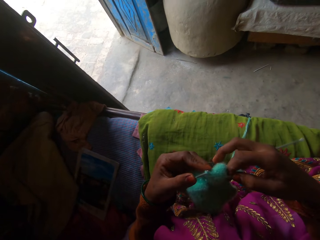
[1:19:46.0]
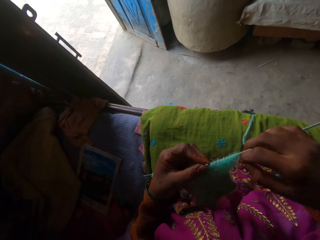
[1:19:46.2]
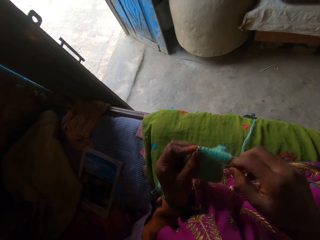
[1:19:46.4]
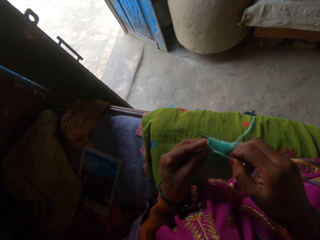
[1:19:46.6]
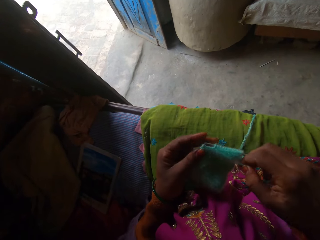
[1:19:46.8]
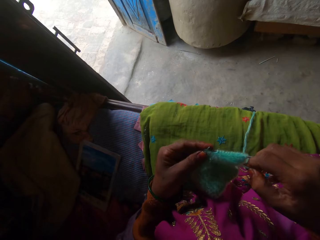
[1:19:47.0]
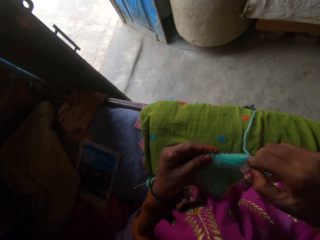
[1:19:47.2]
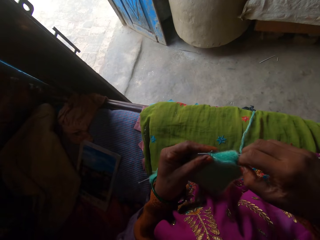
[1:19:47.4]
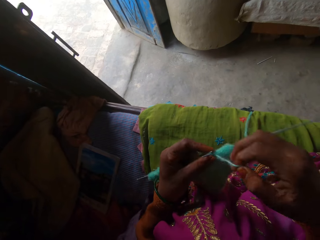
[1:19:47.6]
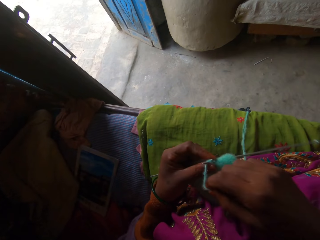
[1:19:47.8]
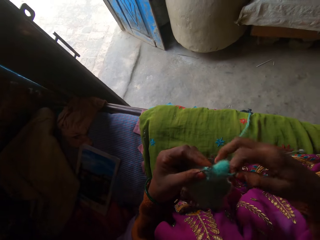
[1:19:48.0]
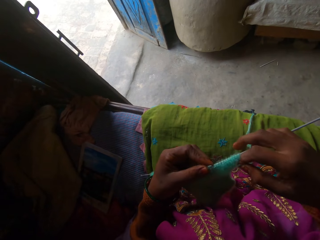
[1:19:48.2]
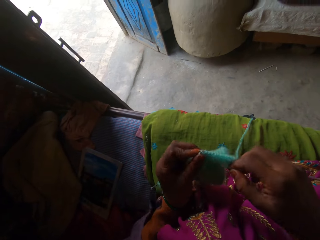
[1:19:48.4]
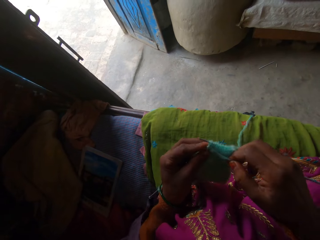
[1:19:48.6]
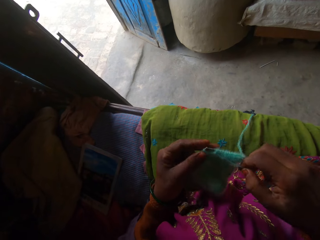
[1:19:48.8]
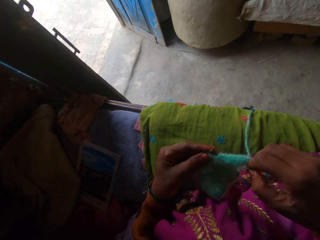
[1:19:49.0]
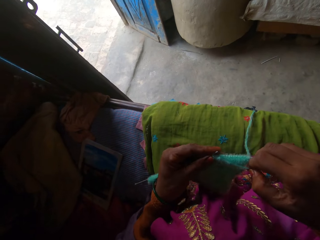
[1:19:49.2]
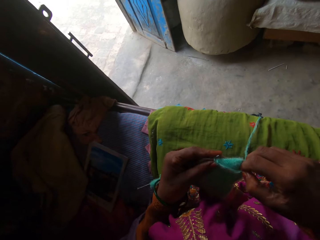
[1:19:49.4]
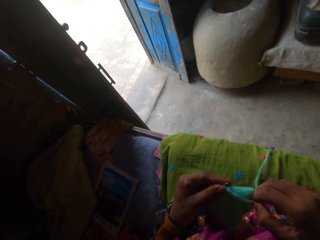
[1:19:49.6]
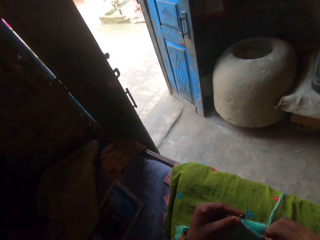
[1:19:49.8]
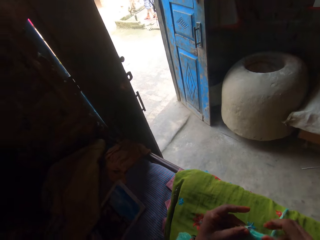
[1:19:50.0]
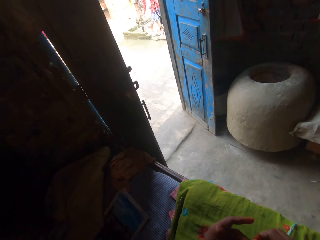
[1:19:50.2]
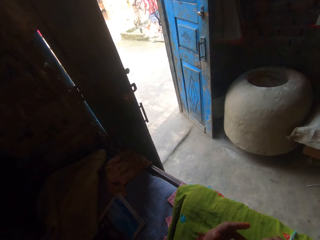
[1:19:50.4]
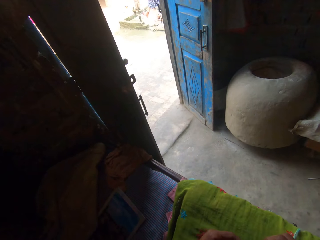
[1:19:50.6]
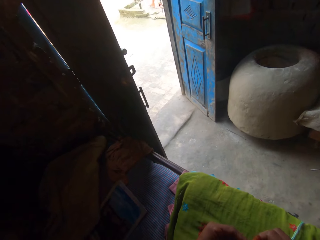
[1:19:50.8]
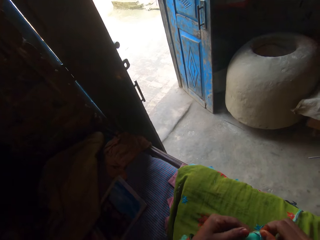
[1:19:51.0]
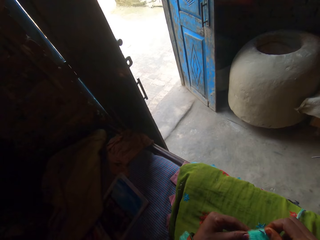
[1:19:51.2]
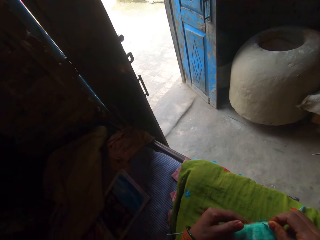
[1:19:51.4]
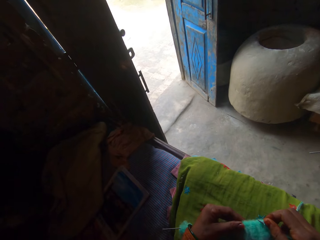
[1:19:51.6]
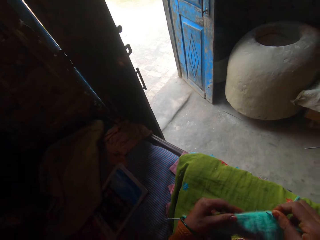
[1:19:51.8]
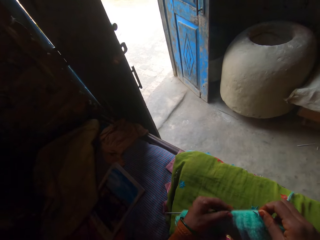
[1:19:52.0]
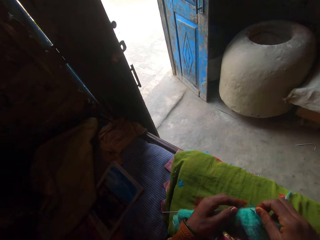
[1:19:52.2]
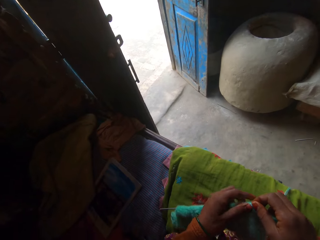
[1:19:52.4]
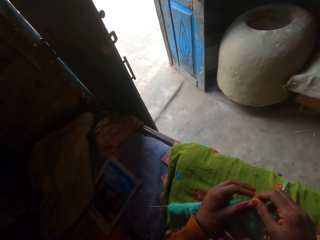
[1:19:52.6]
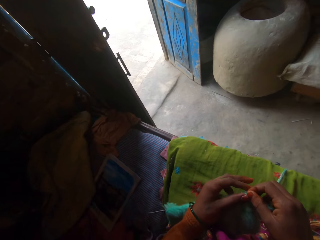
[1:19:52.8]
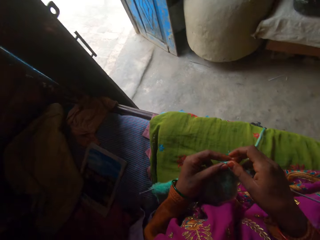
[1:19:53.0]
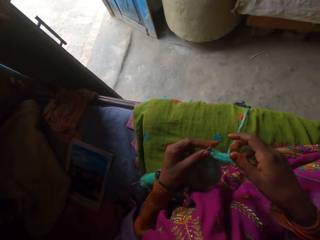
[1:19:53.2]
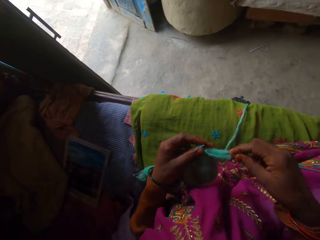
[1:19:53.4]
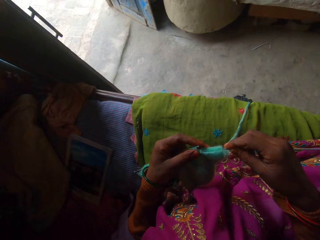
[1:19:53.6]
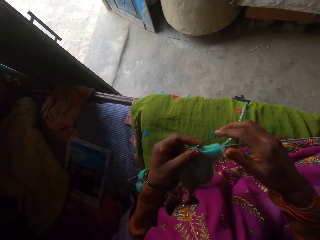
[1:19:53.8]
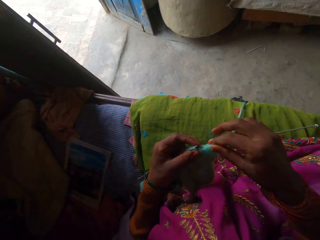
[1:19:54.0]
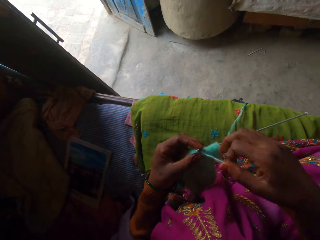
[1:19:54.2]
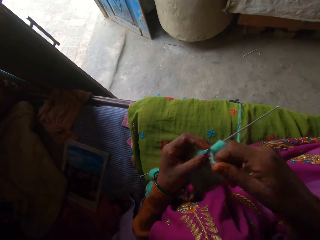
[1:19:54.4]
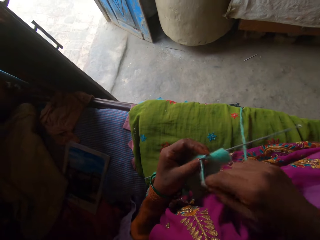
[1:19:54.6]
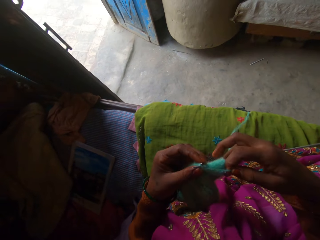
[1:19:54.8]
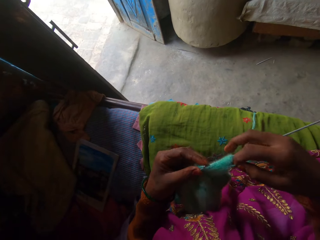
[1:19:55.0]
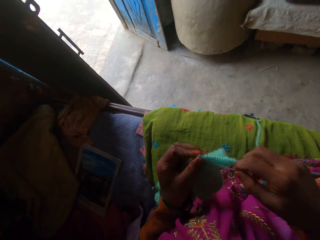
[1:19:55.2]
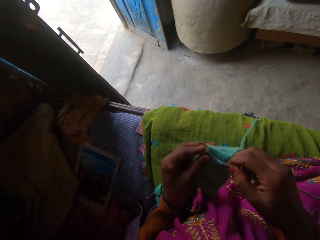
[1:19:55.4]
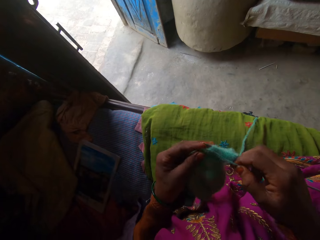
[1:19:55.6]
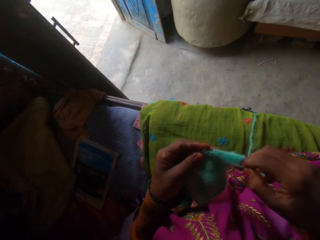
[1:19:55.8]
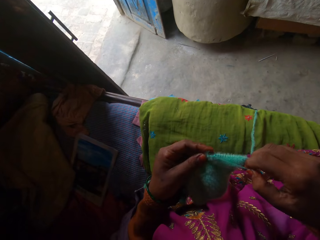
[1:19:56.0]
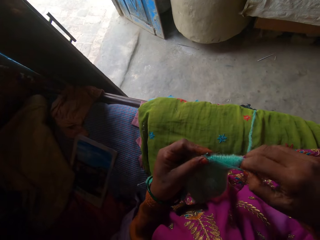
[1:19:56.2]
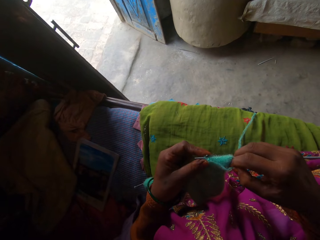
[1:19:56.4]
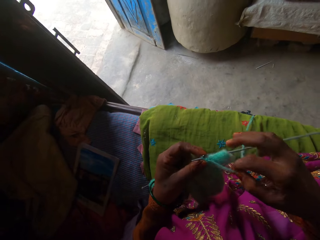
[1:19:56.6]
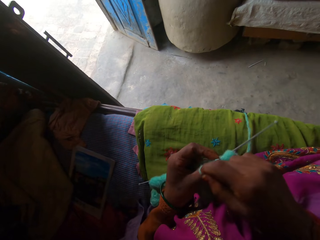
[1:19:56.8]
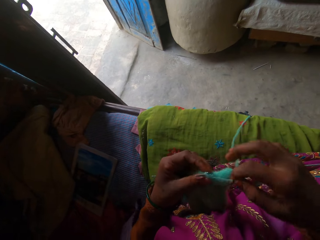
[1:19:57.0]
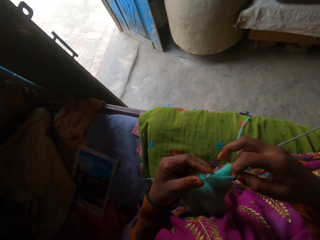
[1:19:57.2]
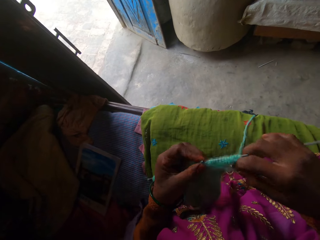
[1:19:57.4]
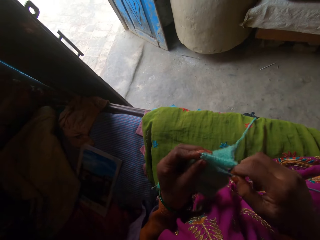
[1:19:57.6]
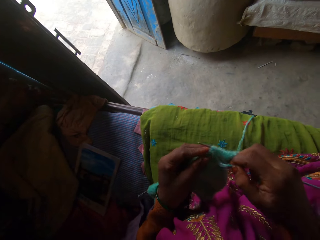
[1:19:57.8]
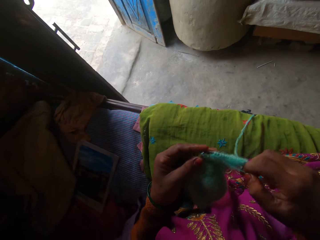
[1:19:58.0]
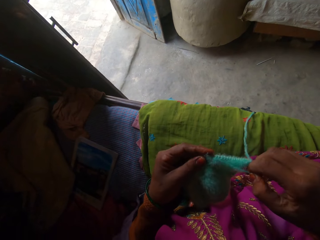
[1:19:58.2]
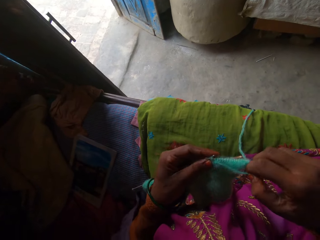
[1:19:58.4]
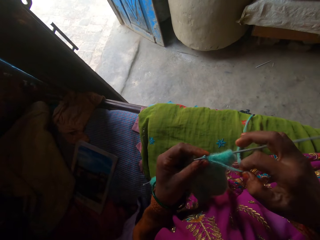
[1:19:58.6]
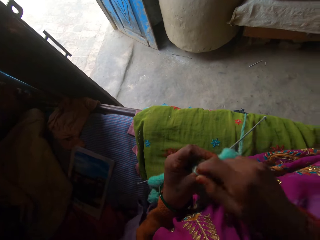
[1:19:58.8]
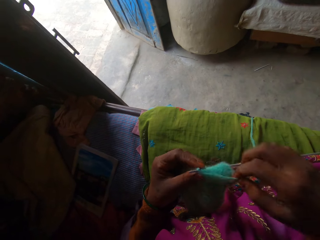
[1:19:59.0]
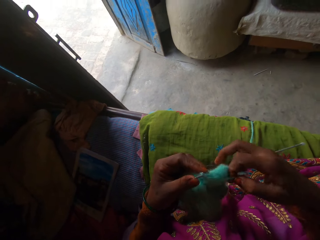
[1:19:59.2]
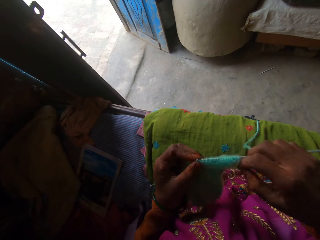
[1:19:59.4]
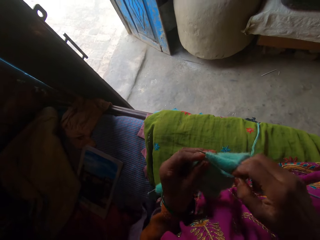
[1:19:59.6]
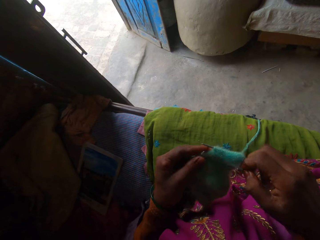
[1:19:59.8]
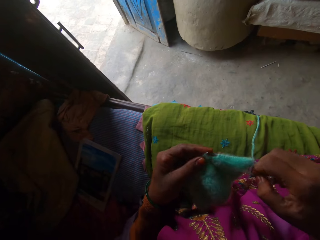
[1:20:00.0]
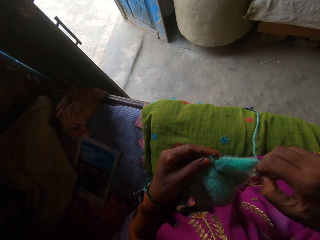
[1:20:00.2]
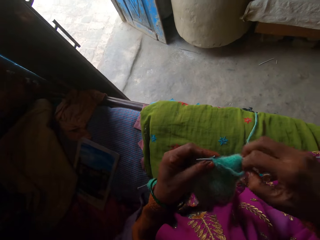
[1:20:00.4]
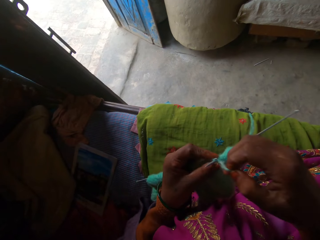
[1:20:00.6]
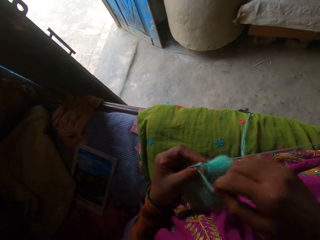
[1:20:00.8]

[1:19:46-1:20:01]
The camera wearer moves the thread. She weaves the fabric. She looks towards the clay pot. She moves the fabric. She crochets with the wool and the crocheting needles in her hands. She moves the thread. She moves the thread again. She weaves the fabric.

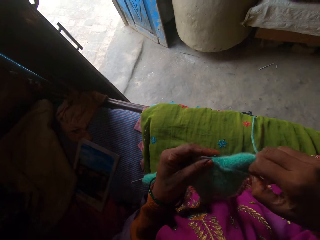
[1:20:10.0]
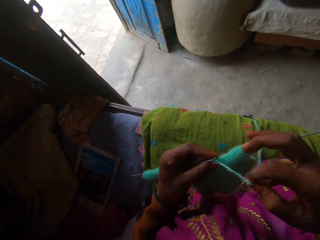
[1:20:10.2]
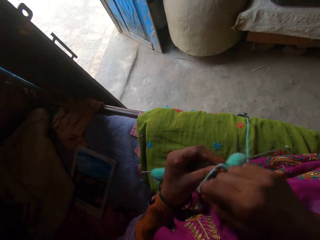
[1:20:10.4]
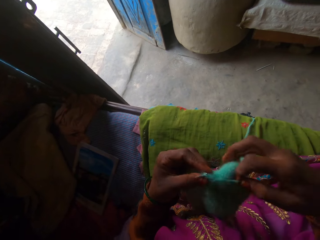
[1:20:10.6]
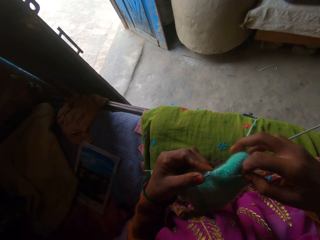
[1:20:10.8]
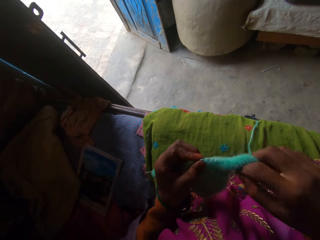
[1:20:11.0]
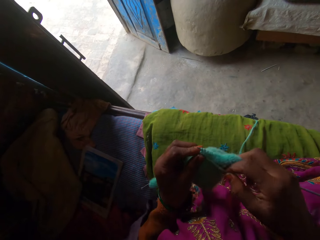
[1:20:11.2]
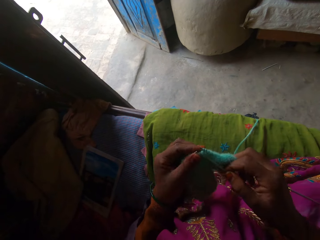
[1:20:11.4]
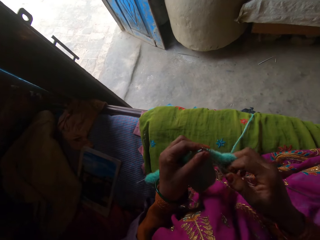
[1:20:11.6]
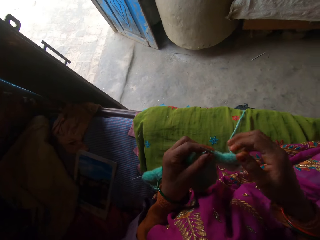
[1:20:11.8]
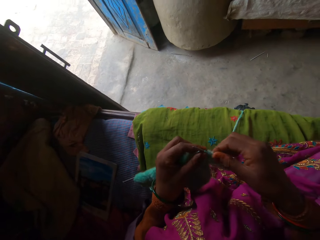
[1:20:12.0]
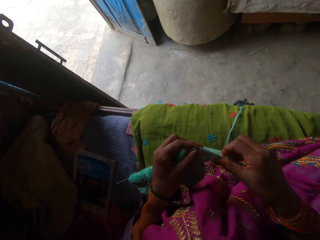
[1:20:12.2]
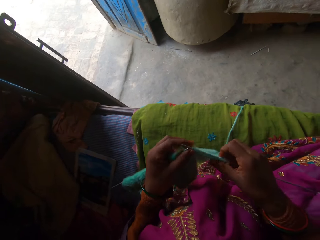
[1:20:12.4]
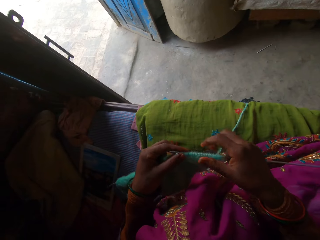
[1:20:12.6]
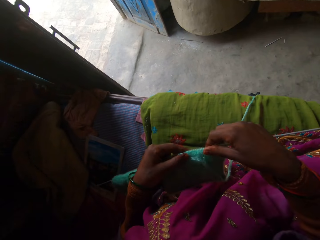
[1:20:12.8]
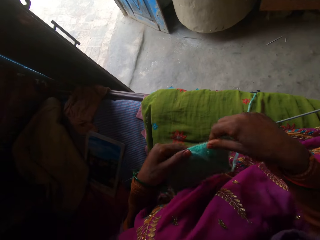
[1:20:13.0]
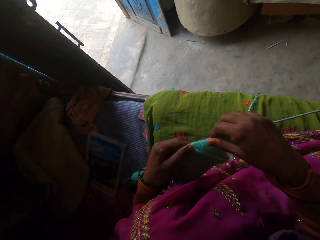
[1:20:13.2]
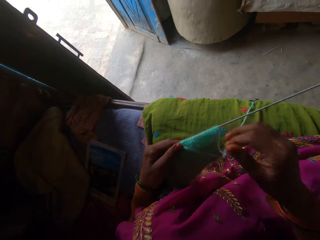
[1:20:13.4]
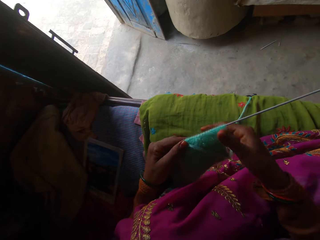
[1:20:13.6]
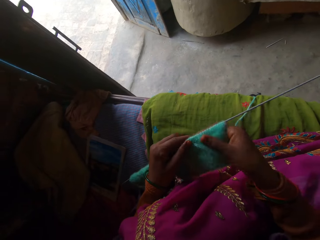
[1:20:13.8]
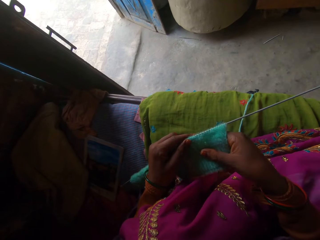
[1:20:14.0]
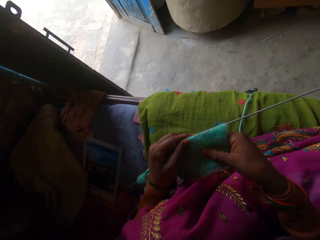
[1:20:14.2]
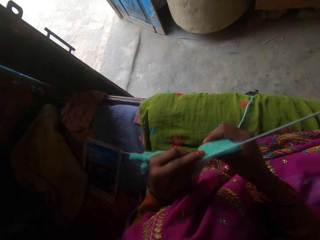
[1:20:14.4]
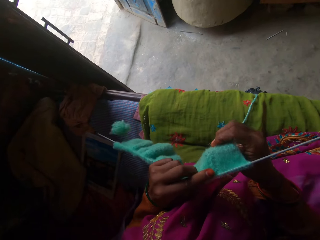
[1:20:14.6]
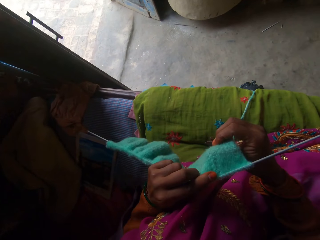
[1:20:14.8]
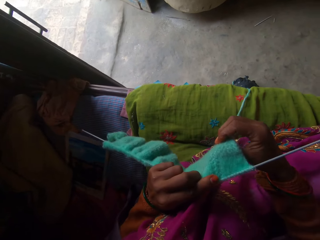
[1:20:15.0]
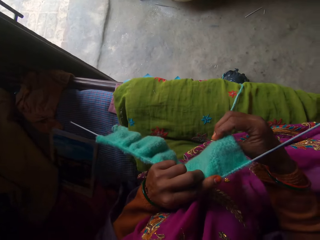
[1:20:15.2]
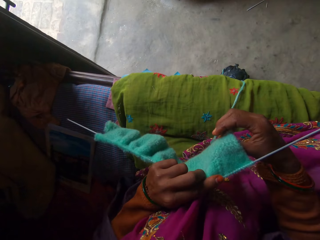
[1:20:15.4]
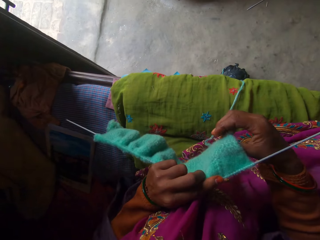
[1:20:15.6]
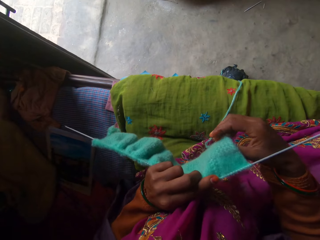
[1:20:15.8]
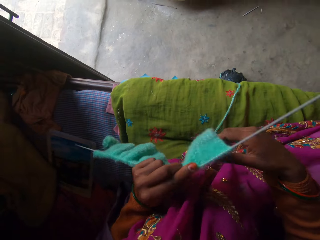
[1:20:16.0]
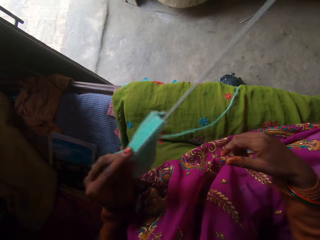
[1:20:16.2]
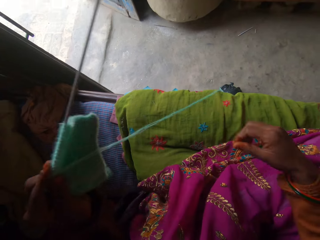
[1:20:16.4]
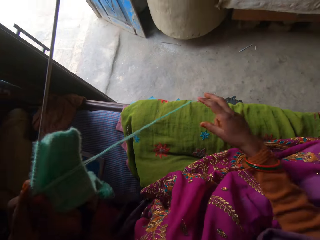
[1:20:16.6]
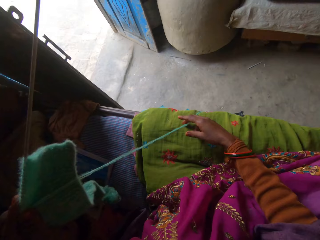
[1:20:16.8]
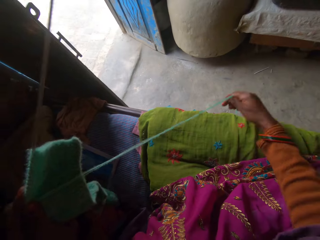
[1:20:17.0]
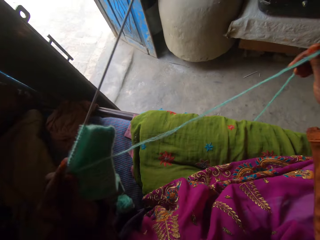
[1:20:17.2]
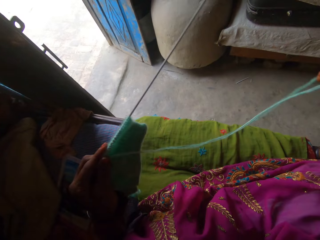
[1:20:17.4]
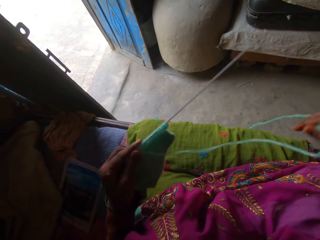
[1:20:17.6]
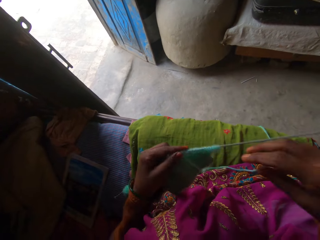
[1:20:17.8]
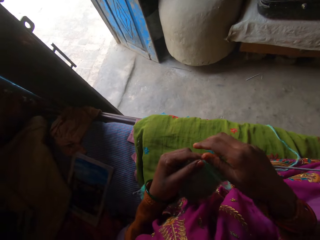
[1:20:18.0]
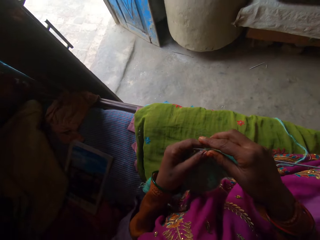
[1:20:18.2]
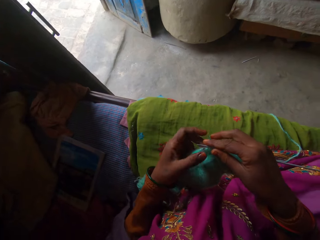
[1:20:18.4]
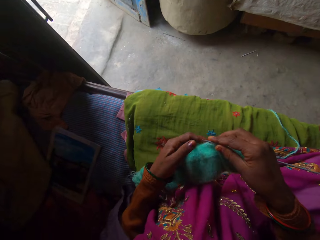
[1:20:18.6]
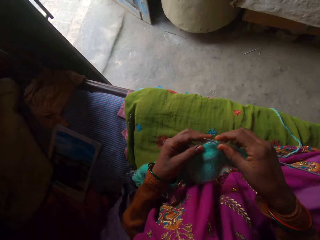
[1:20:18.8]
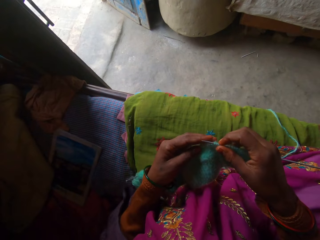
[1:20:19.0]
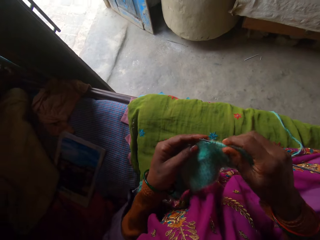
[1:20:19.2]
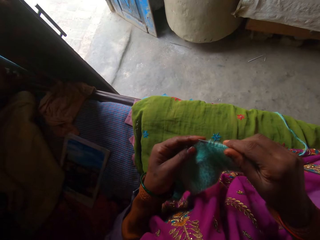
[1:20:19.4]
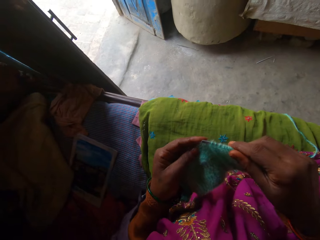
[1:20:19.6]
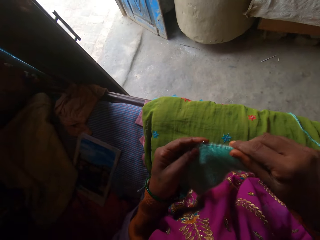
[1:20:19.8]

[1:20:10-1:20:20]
The camera wearer holds the fabric. She adjusts the crocheted cloth with her hands. She turns the fabric. She pulls the wood or thread with her right hand.
